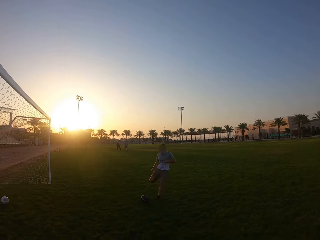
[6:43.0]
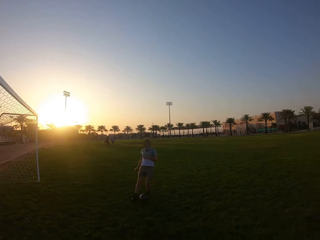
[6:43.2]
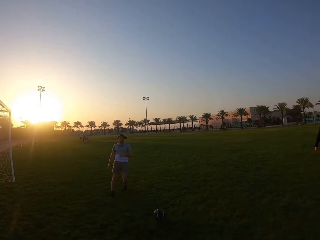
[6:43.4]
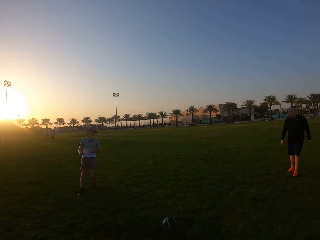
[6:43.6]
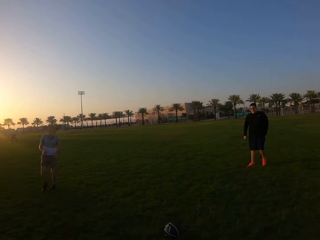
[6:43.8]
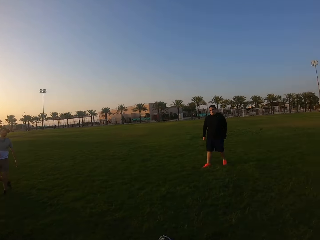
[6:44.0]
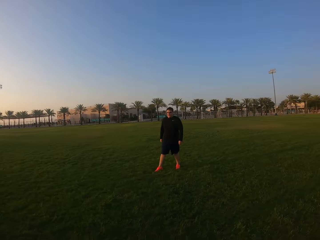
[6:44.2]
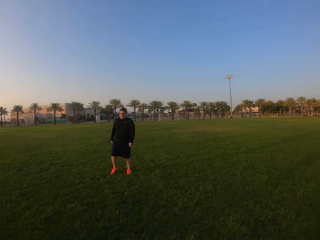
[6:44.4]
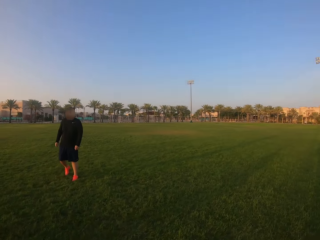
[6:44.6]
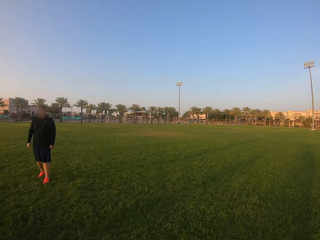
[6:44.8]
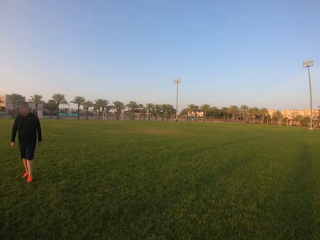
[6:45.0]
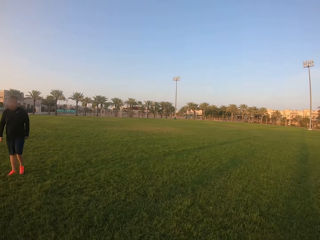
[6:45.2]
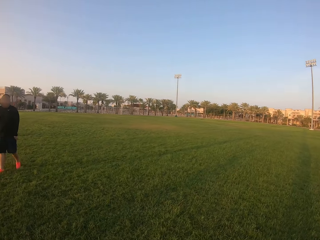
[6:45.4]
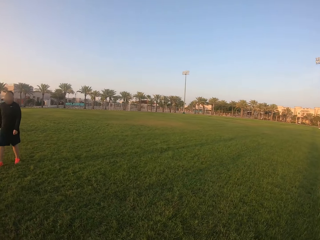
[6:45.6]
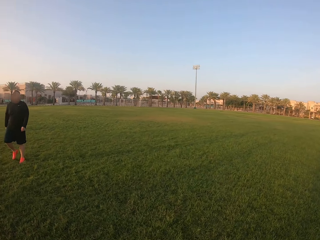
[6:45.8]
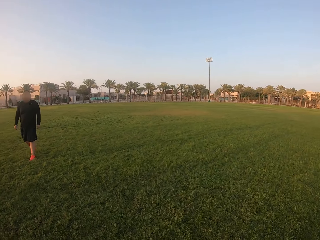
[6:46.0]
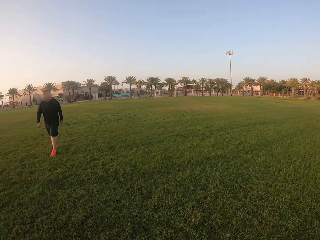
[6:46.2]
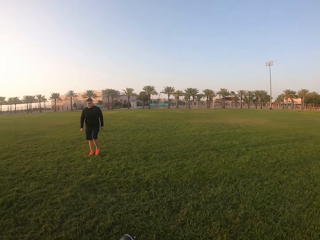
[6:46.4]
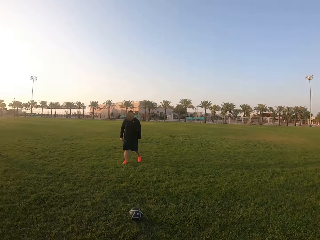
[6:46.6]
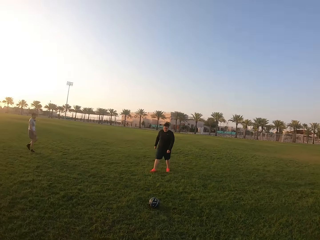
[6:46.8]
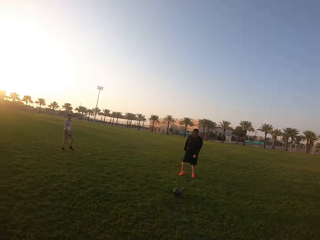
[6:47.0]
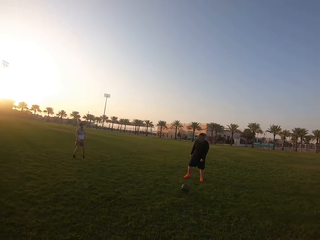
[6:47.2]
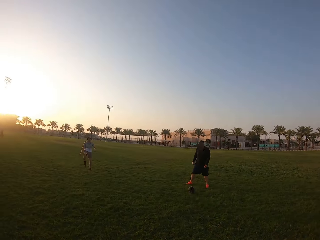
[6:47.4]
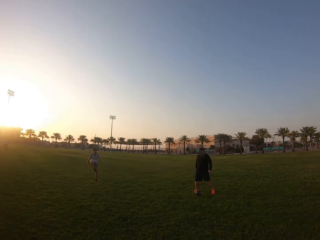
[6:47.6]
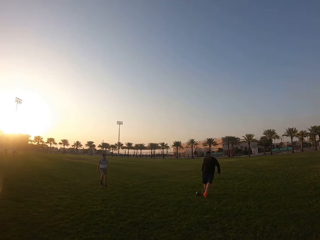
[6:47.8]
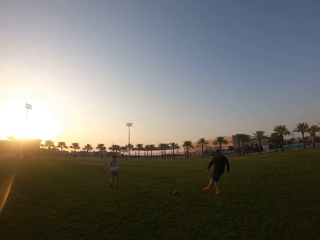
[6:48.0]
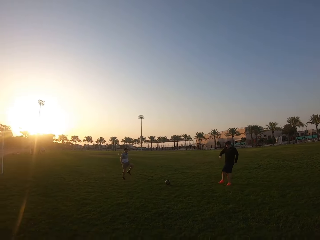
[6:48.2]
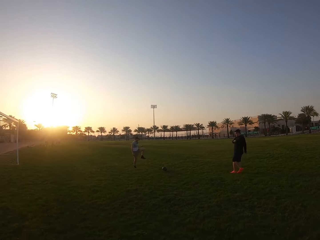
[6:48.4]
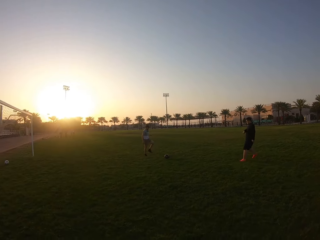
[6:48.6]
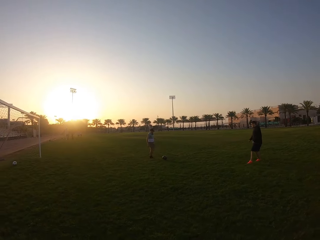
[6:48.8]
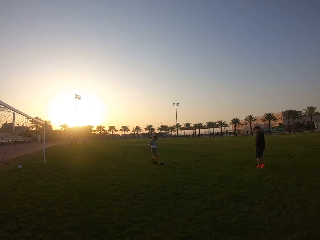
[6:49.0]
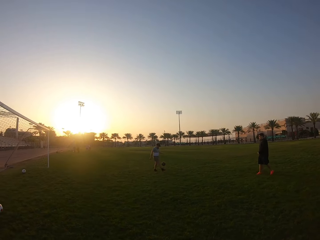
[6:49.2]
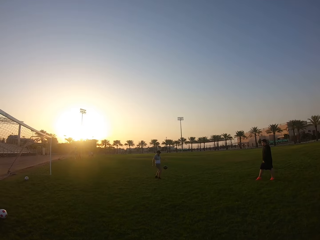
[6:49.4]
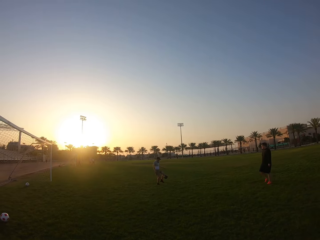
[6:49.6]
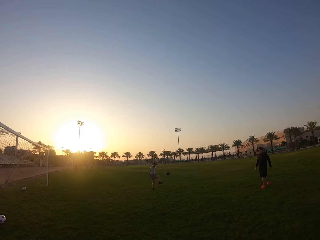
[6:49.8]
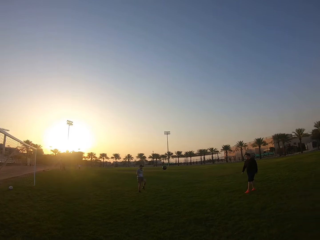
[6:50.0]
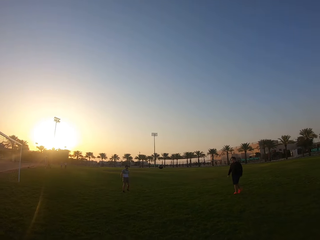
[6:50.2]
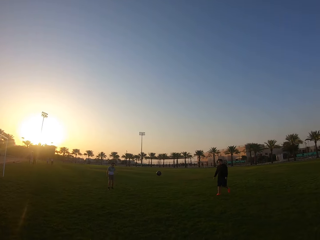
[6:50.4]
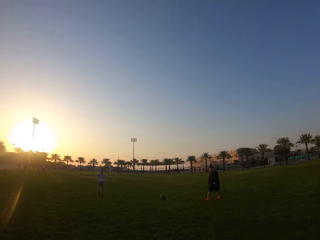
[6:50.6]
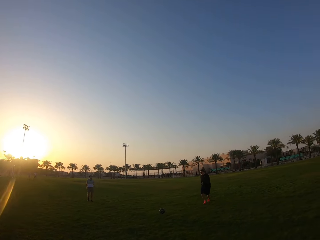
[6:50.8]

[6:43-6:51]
A man kicks the ball to the camera wearer. The camera wearer kicks the ball to another man. The other man passes the ball to the first man. The first man plays football. The other man kicks the ball.

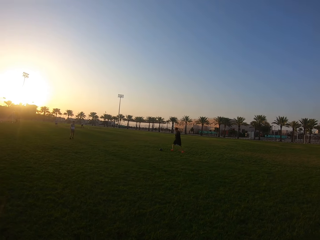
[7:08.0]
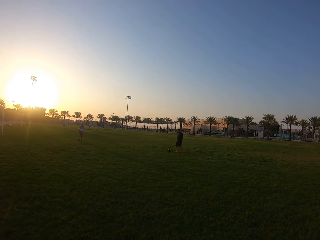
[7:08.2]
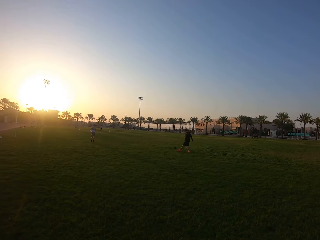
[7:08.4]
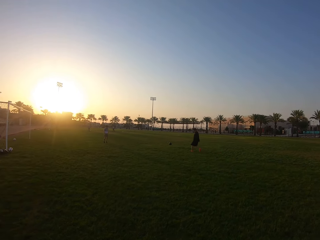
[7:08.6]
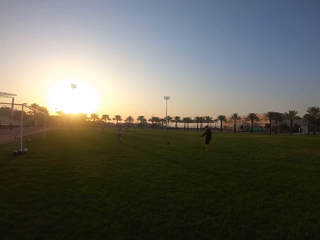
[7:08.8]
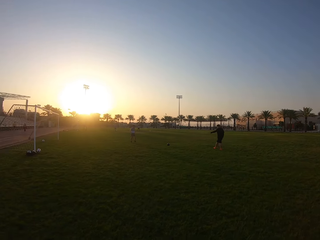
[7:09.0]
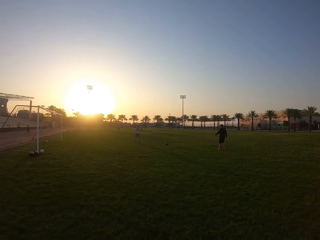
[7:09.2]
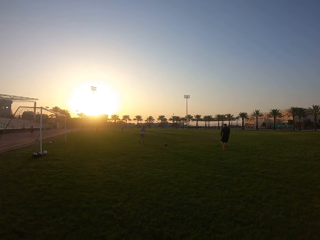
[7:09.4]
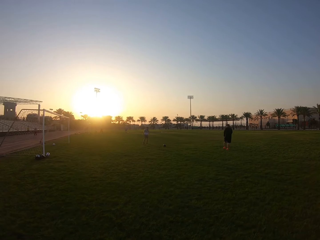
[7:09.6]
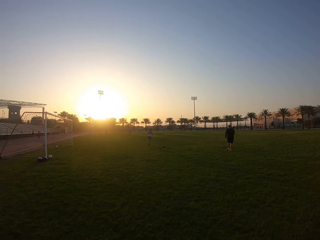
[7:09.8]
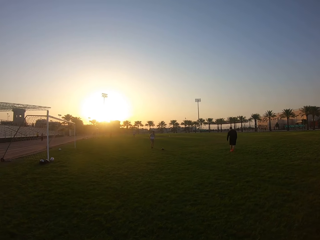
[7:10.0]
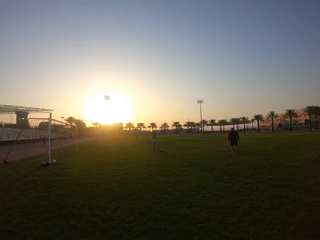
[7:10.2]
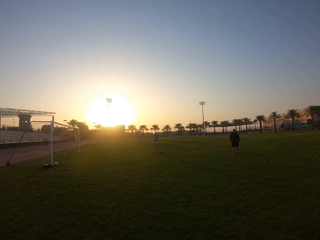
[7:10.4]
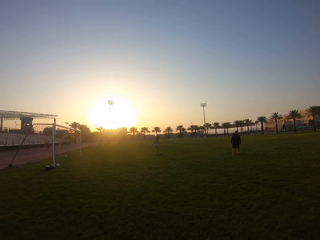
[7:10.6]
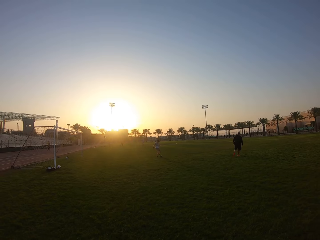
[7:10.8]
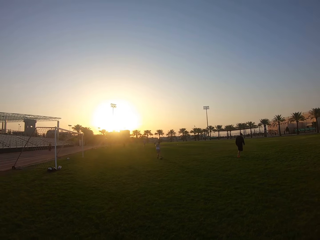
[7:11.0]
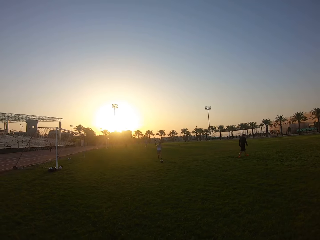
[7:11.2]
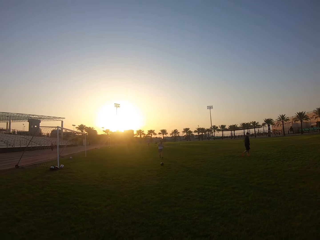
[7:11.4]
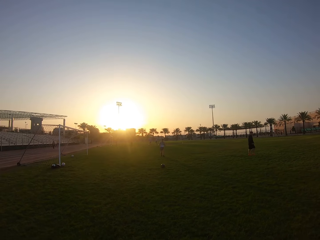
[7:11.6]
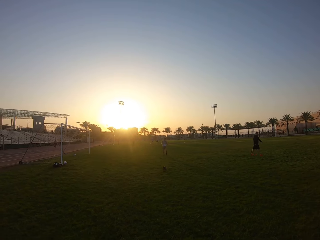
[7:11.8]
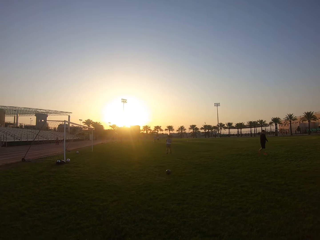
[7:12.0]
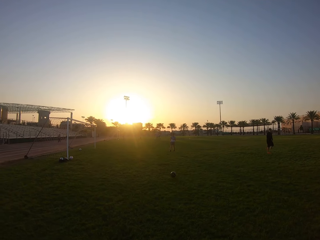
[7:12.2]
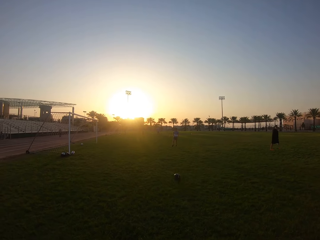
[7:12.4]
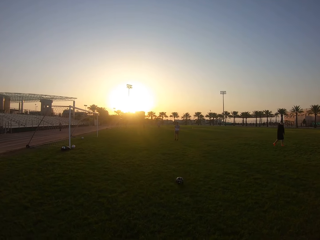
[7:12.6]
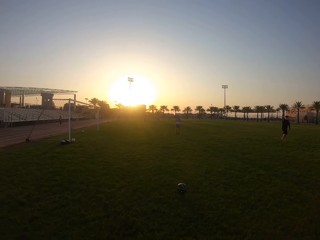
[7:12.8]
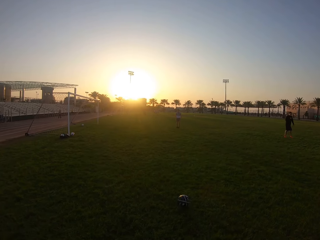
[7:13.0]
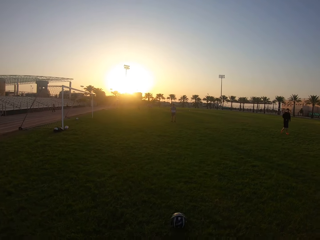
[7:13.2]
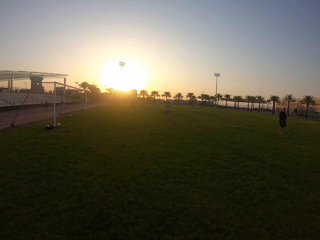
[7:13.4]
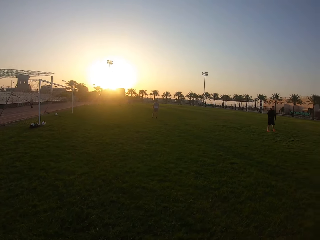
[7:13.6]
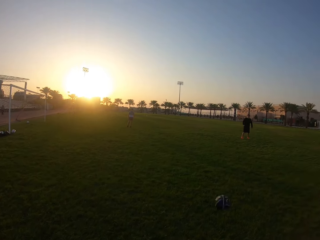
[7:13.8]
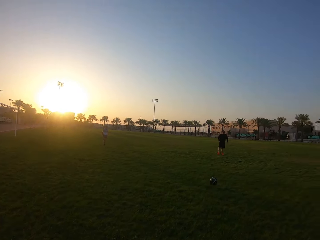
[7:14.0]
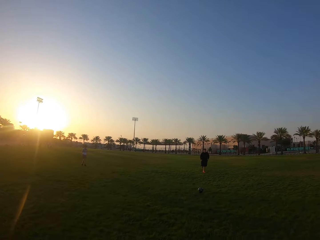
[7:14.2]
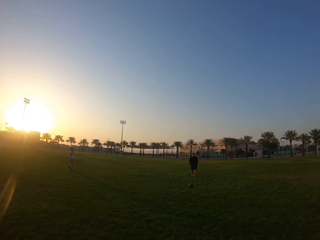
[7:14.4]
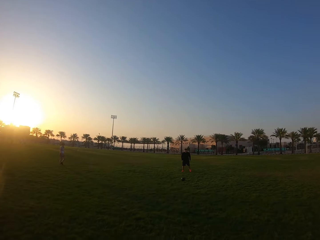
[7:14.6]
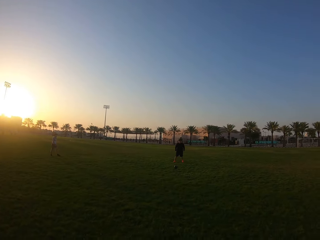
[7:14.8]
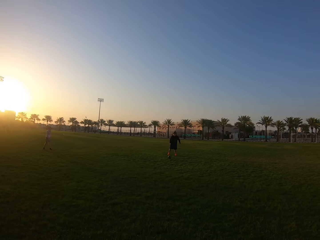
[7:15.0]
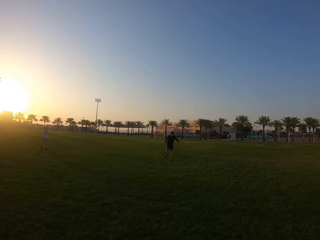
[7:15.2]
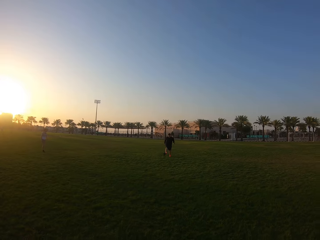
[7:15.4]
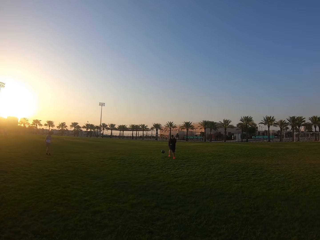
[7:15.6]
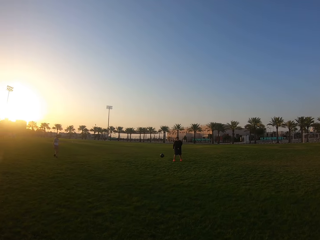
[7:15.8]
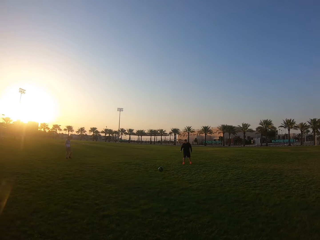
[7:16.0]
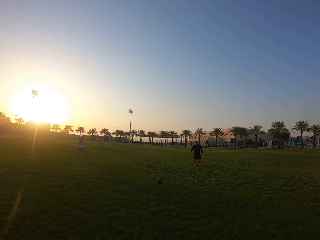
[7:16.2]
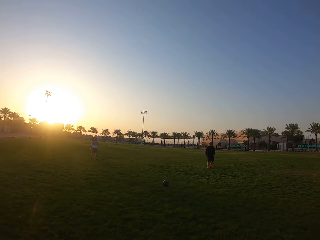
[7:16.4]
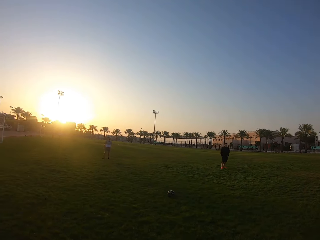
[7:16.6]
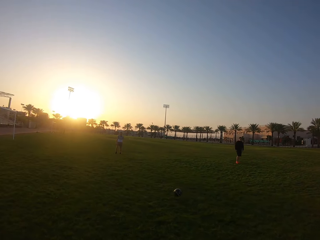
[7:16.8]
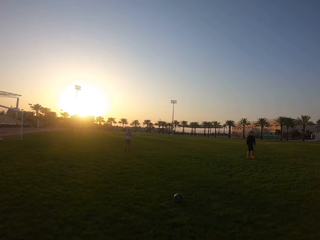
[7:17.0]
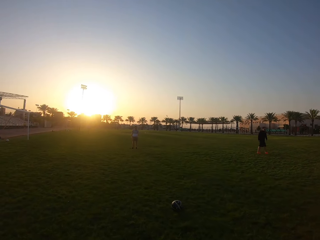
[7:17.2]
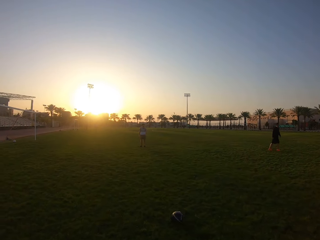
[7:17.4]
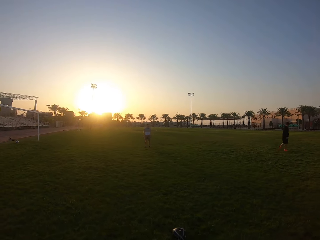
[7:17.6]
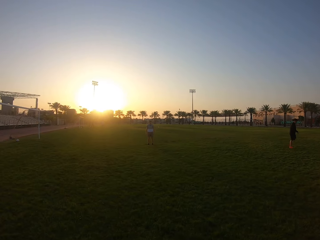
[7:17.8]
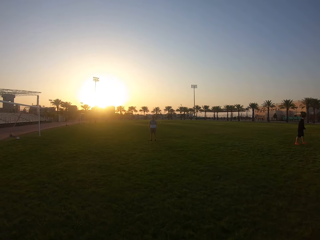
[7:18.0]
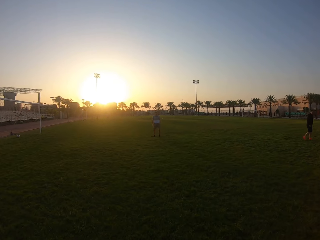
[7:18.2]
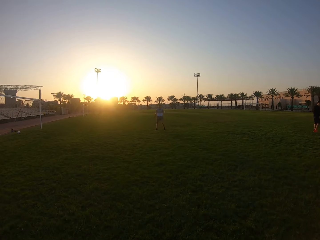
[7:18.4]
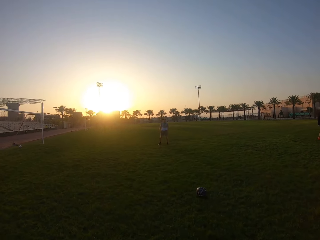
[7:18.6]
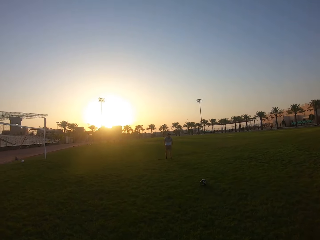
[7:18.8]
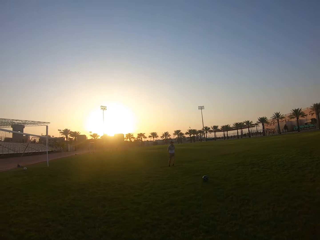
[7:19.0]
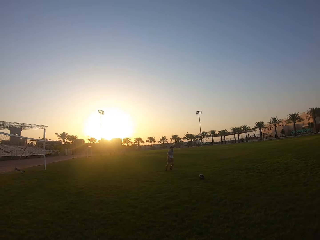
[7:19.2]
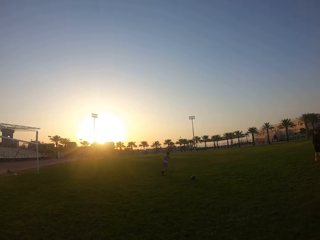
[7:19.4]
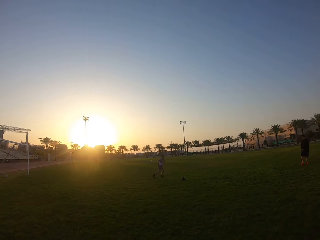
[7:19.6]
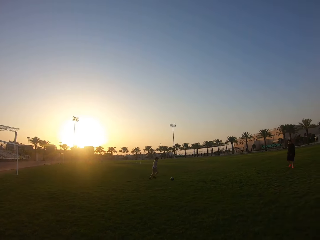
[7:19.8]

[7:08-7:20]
A man kicks the ball to another man. The other man kicks the ball to the camera wearer. The camera wearer kicks the ball to the first man. The first man kicks the ball to the camera wearer. The camera wearer kicks the ball to the other man.

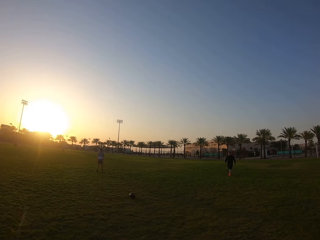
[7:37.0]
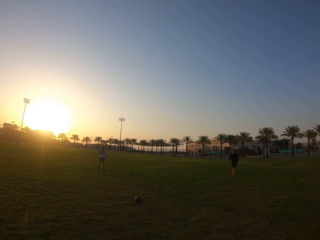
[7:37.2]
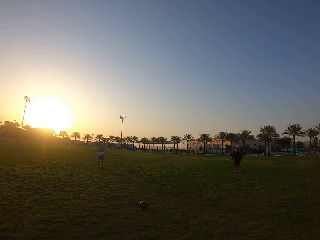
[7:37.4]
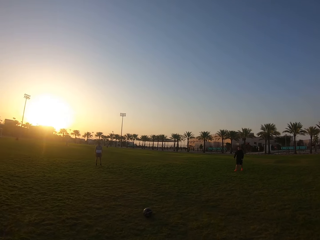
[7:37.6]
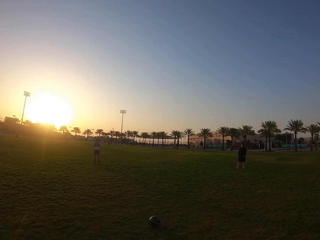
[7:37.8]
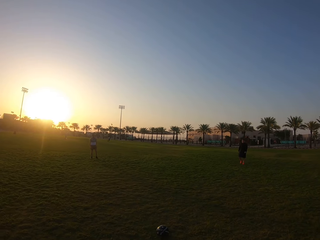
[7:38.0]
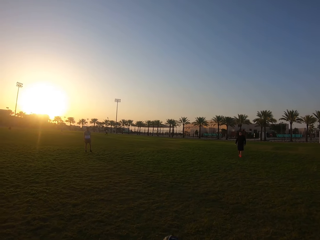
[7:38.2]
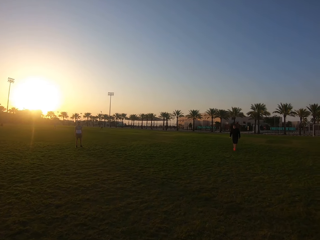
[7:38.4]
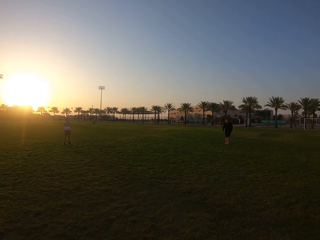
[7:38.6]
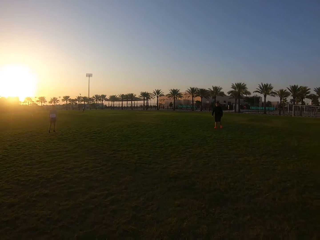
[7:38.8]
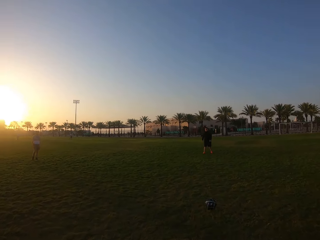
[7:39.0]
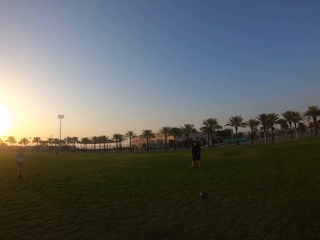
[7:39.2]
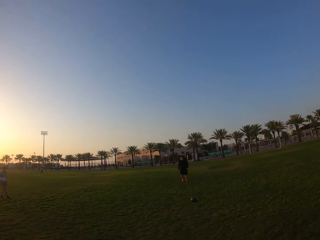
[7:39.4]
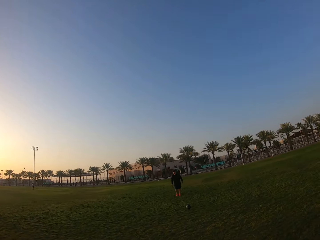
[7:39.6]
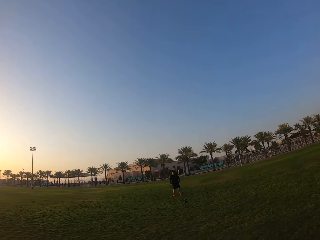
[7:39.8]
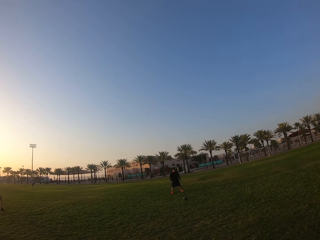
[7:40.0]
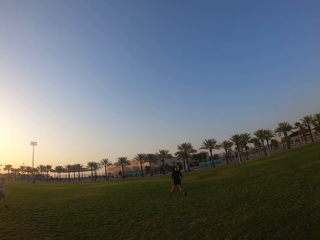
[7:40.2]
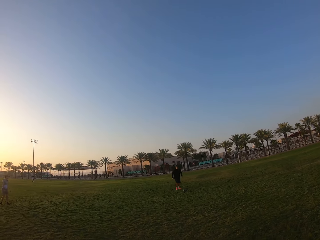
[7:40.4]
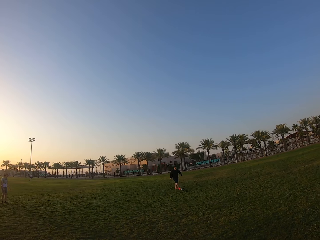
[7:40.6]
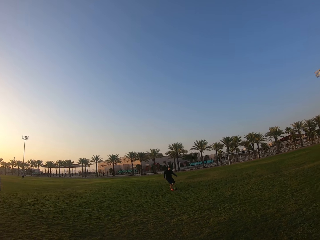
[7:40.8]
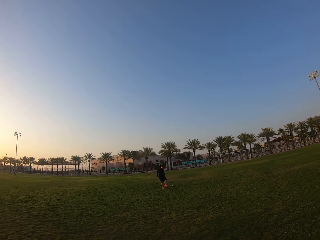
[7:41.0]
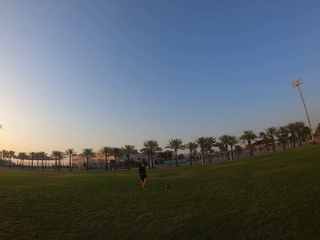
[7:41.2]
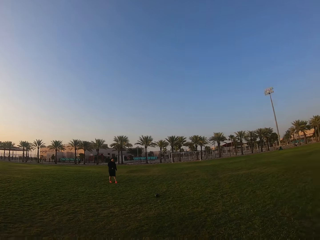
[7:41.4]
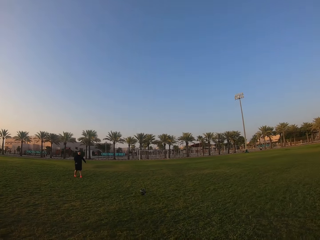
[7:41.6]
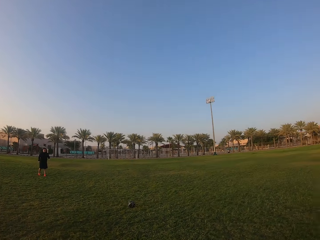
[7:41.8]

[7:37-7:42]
The camera wearer kicks the ball to a man. The man kicks the ball to the camera wearer.
